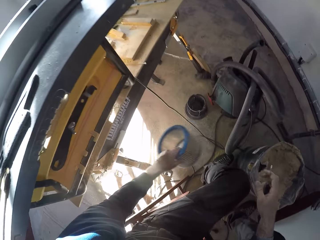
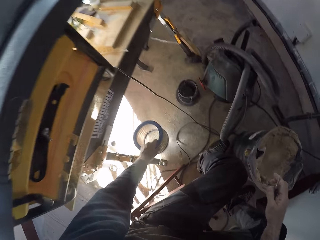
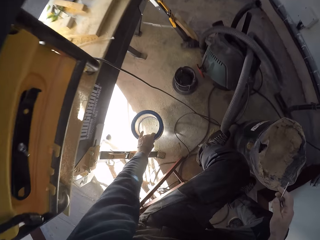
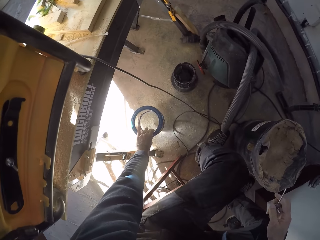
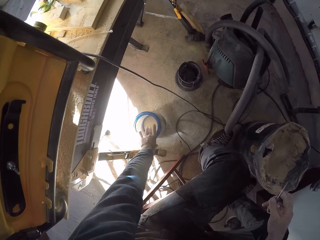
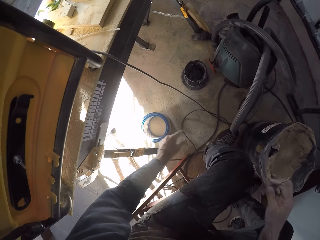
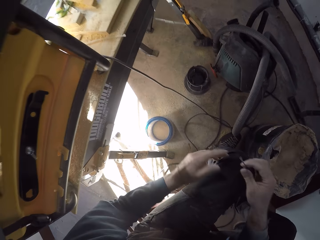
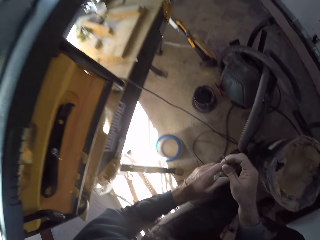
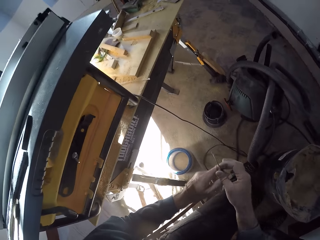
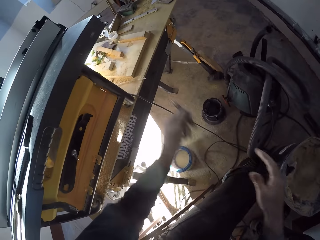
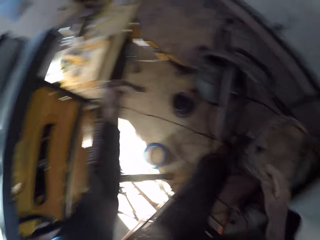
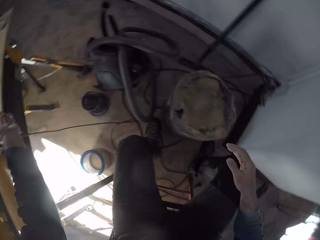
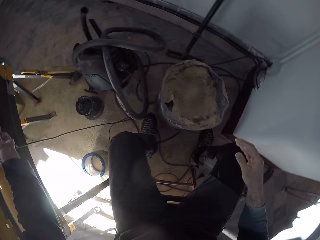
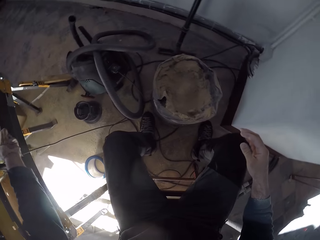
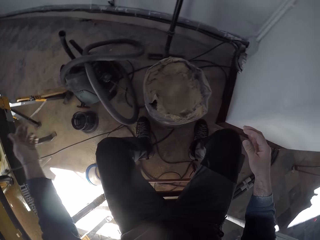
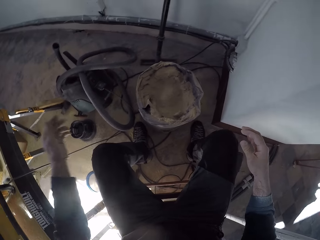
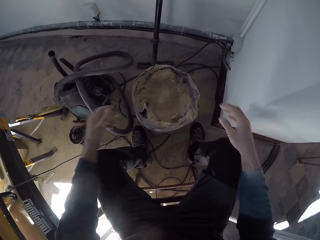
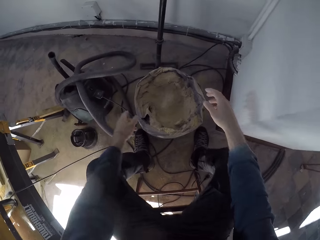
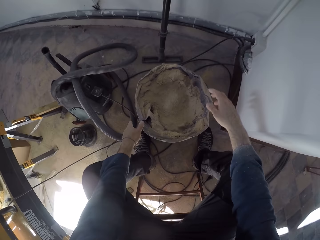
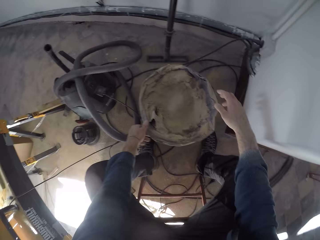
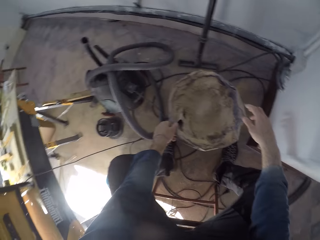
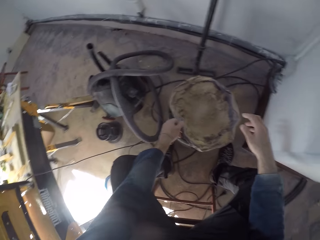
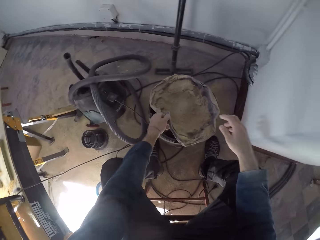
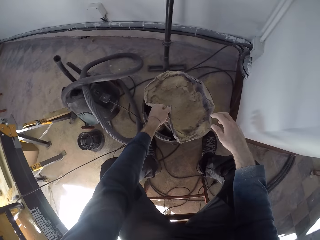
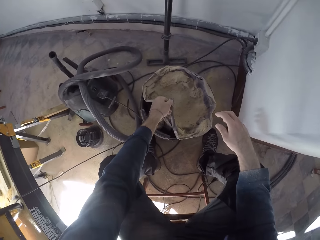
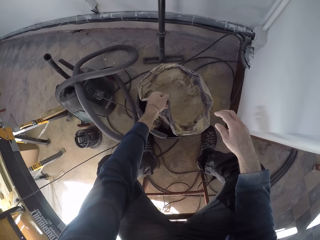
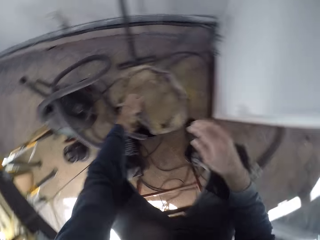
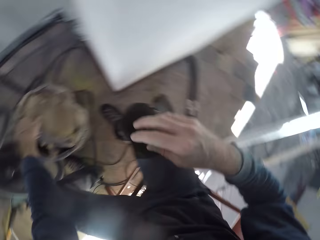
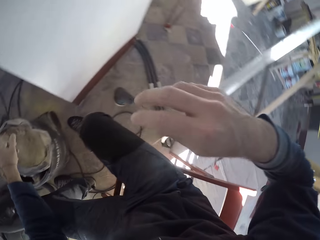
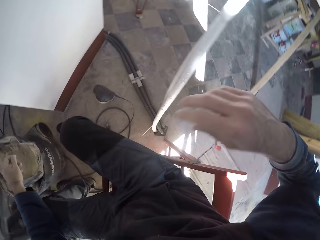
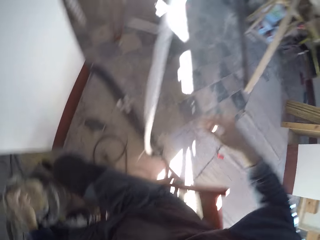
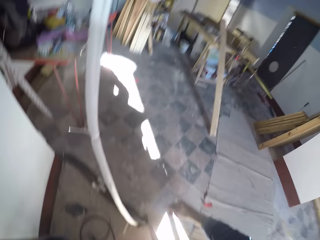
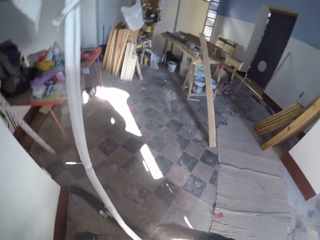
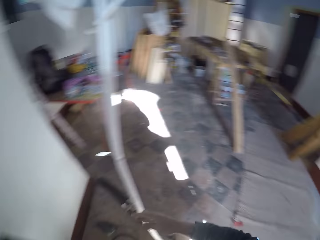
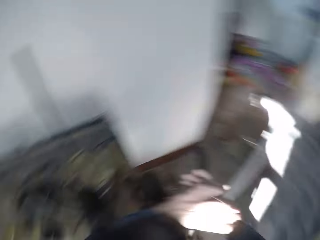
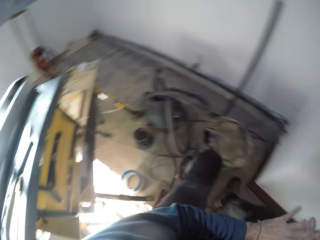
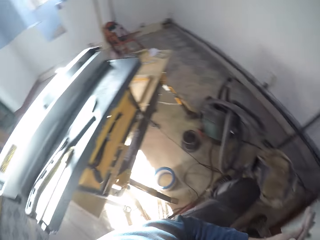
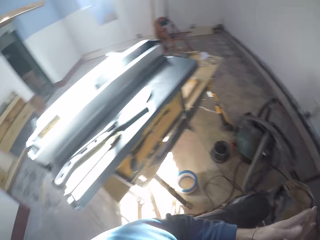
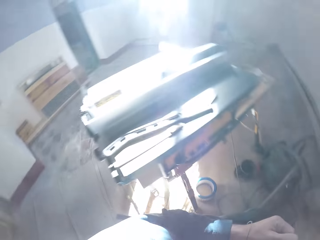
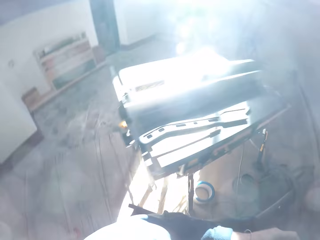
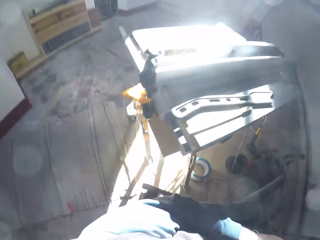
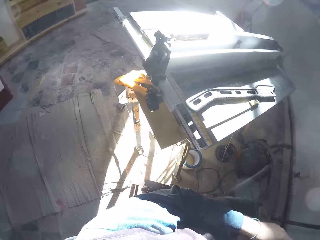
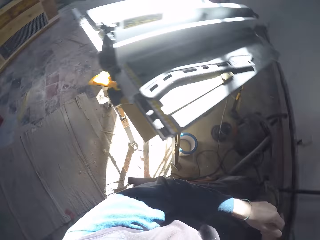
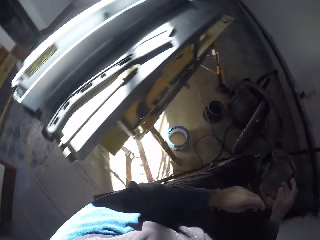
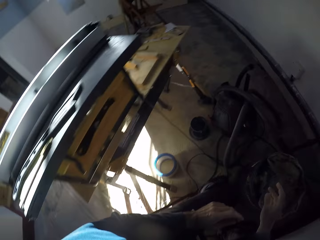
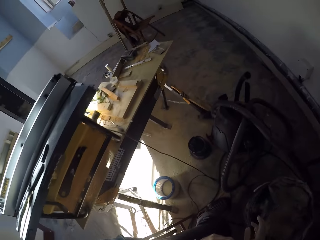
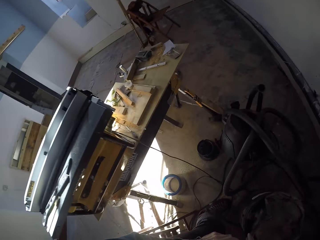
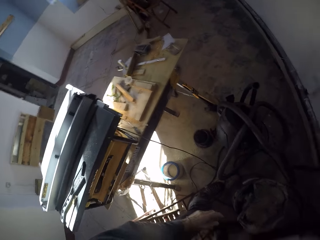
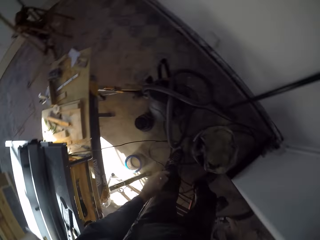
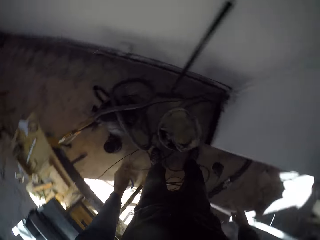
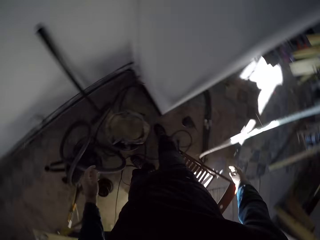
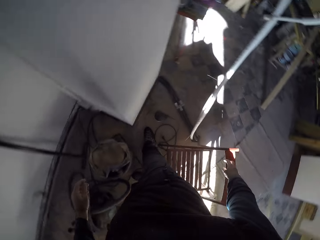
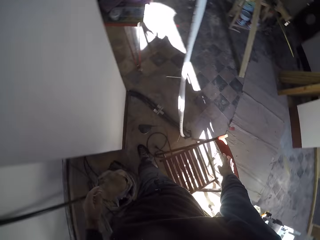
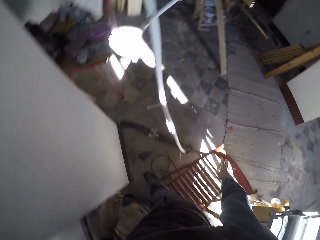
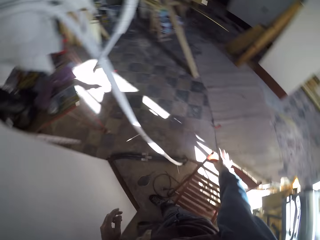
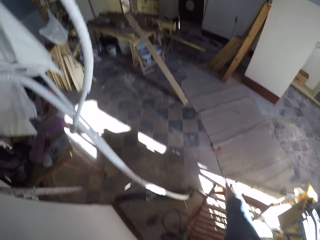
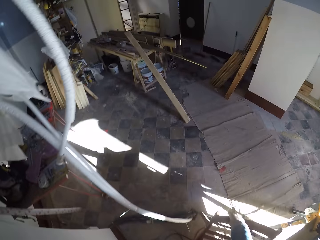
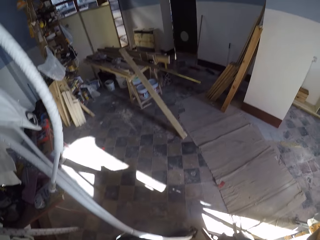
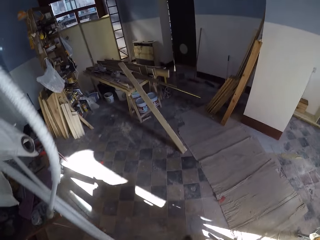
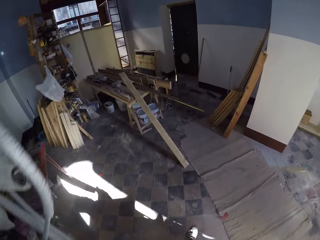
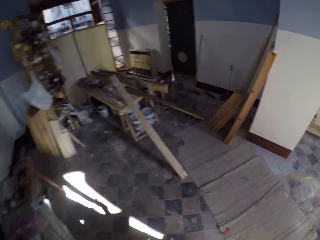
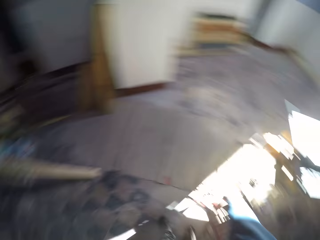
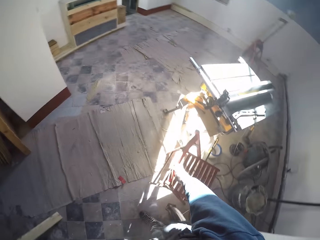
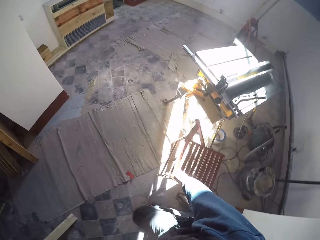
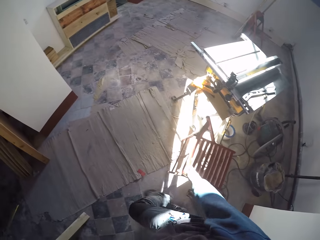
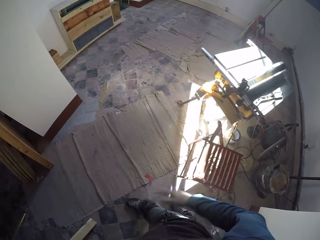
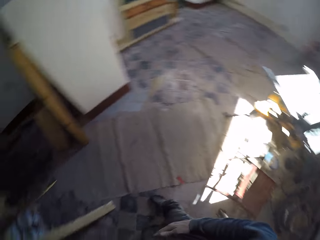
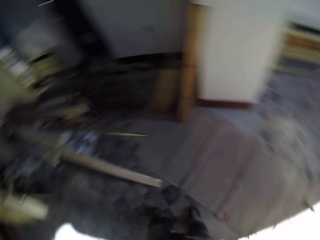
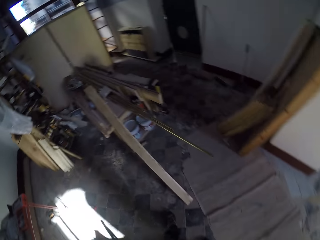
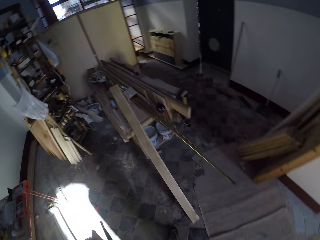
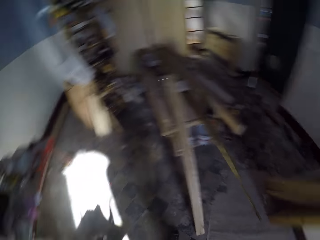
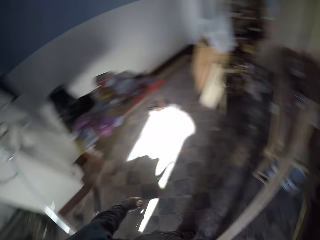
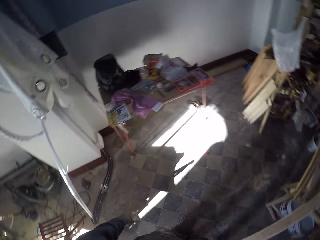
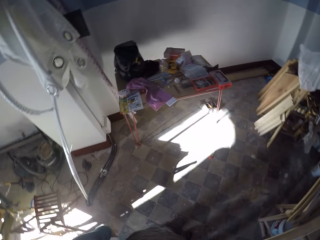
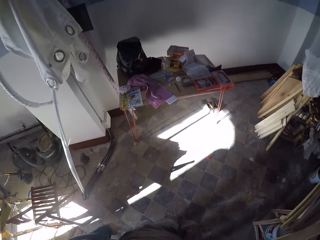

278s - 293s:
The camera wearer holds the air filter or filter cartridge in his left hand. He drops the filter cartridge on the floor with his left hand. He passes the screwdriver to his left hand. He holds the screwdriver or needle with his left hand. He drops the screwdriver on the table saw. He touches the vacuum dust bag with his left hand. He moves the polythene bag. He stands up, looks around the workshop, and gets up from a chair. He moves the chair backwards with his right hand.

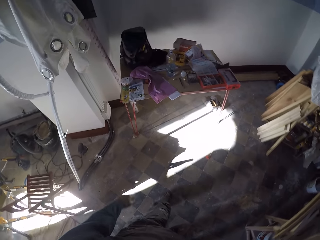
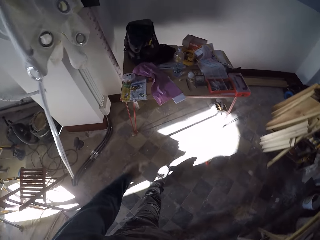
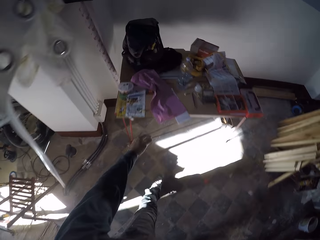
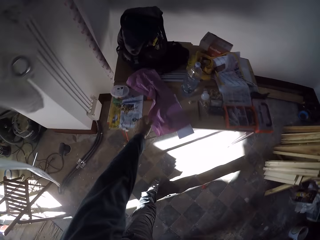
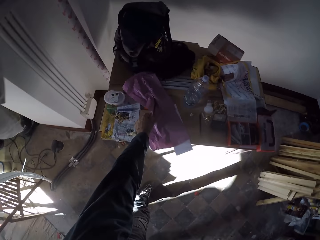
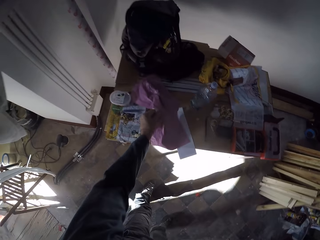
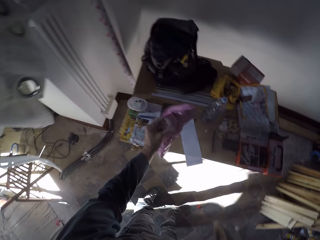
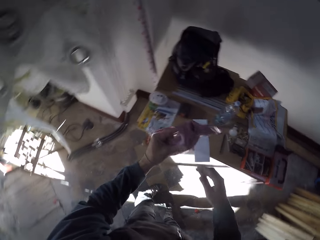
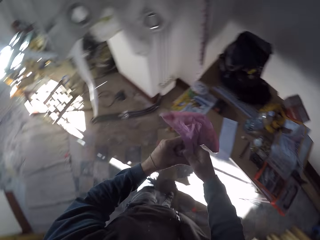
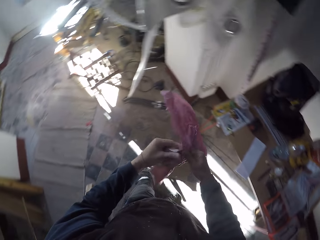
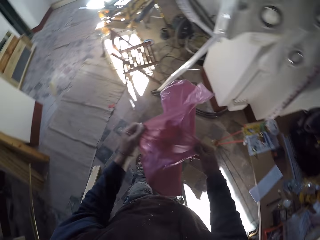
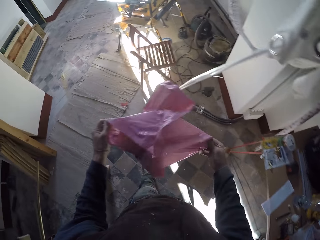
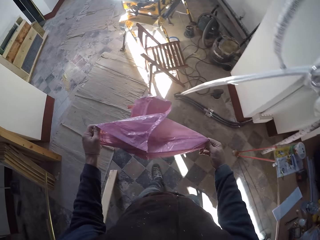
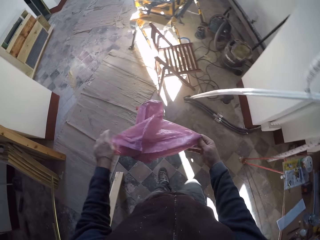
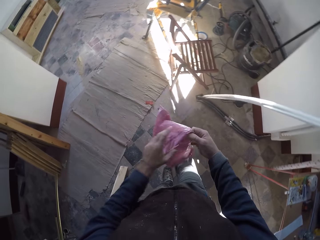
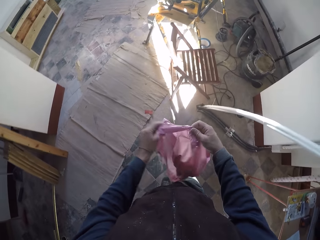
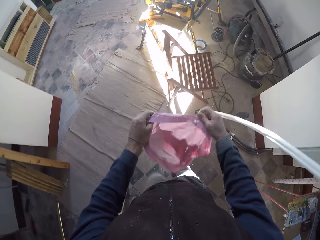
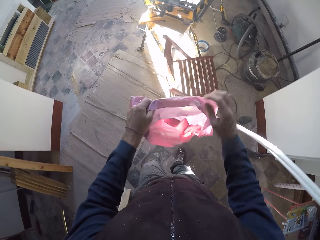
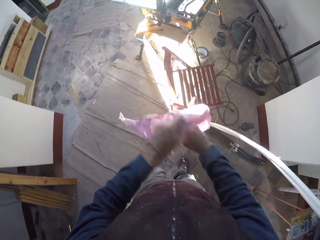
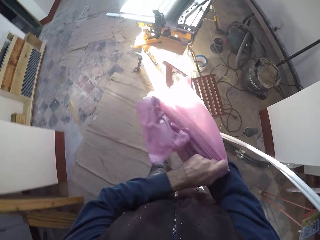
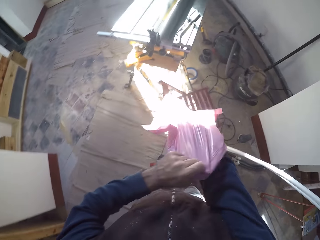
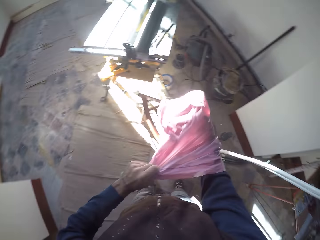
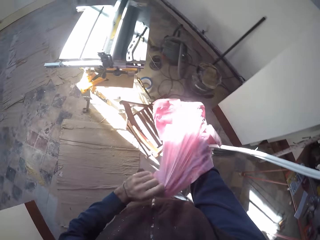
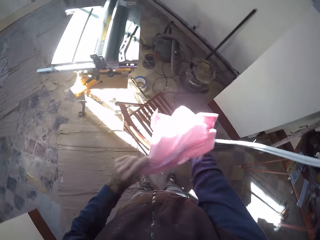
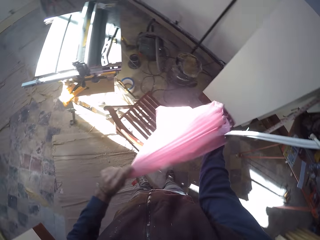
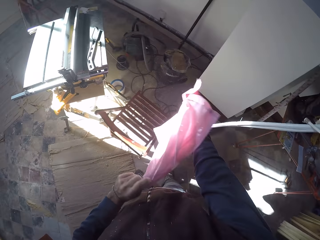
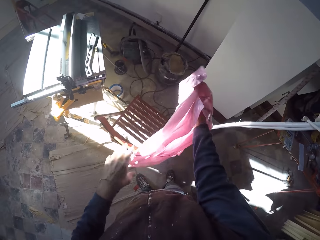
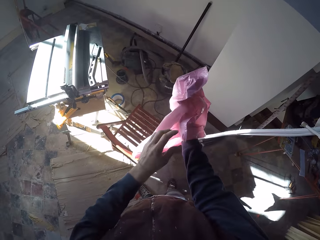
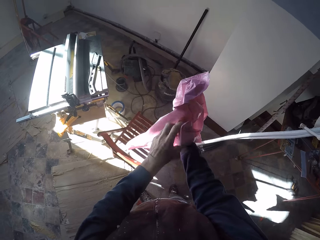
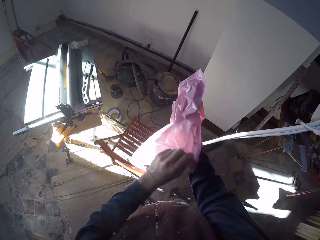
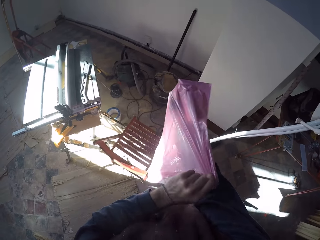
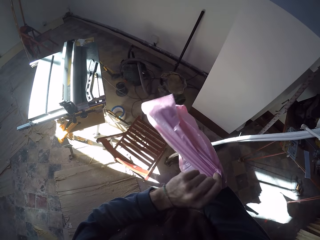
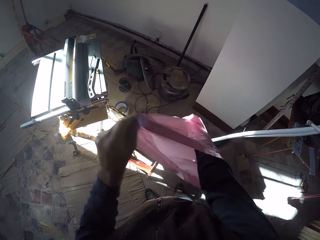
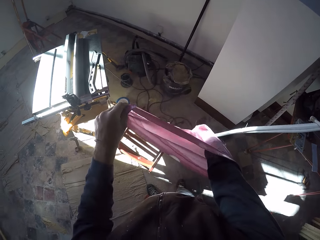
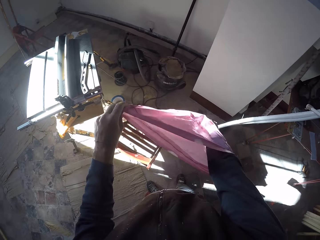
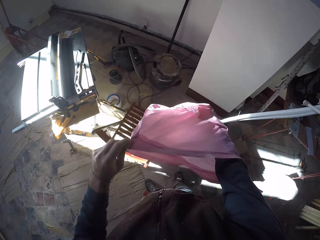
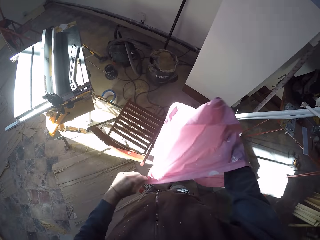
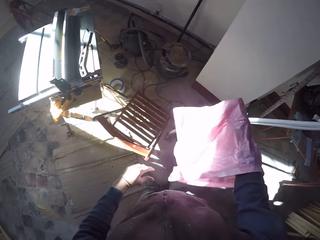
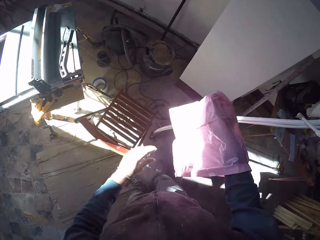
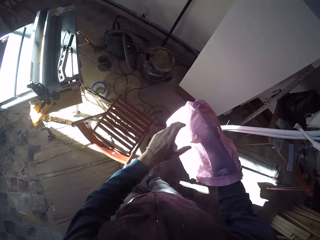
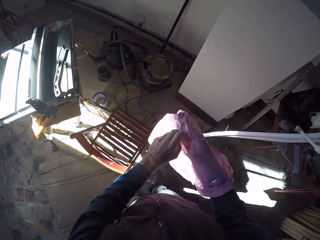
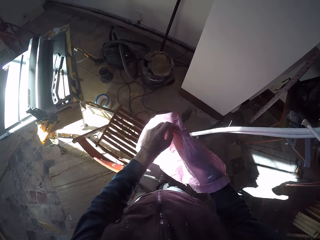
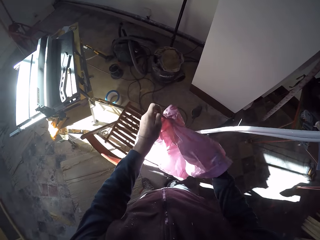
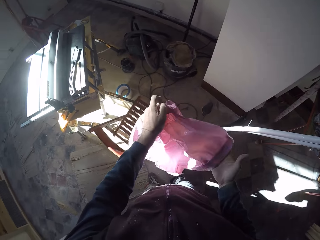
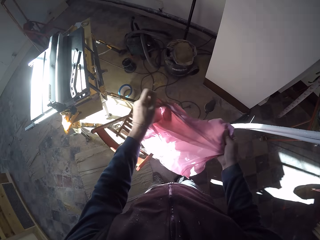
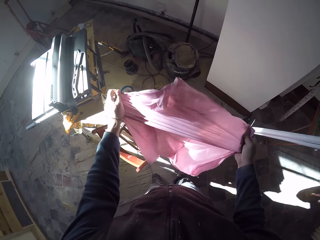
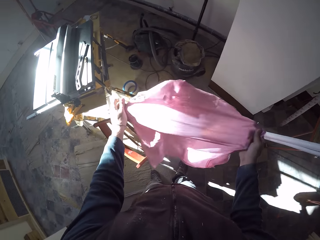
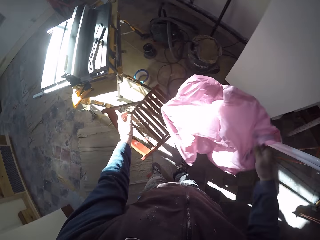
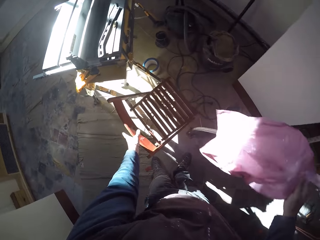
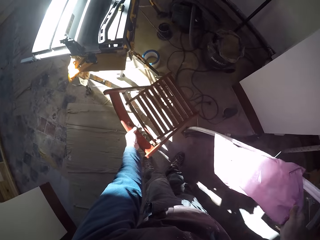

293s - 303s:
The camera wearer looks around the workshop. He grabs a nylon bag or plastic bag from a table with his left hand. He opens the nylon bag with both hands. He holds the plastic bag with both hands. He dips his right hand inside the nylon bag. He stretches the nylon bag with both hands.
